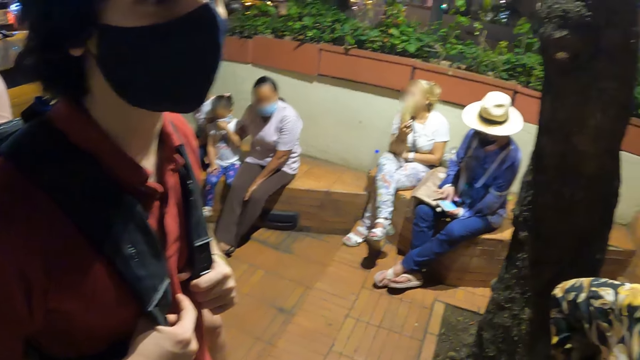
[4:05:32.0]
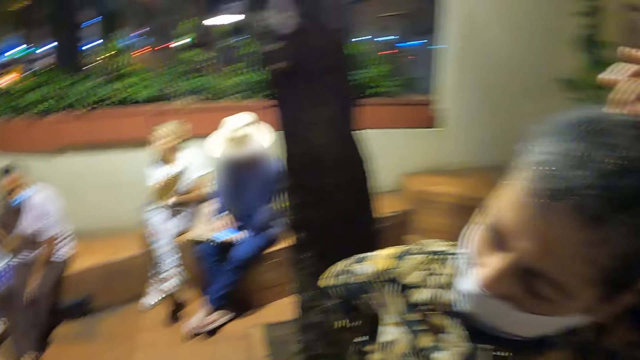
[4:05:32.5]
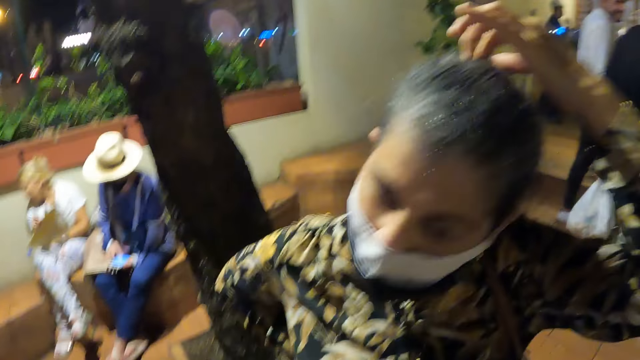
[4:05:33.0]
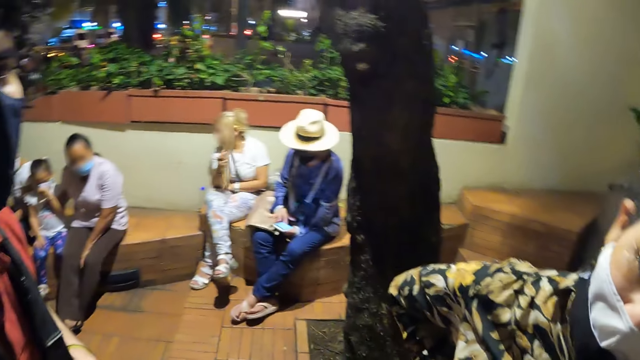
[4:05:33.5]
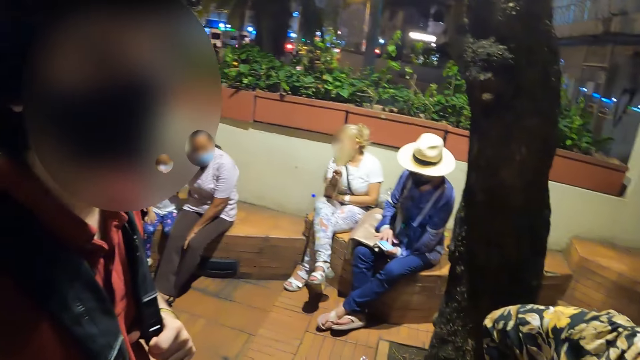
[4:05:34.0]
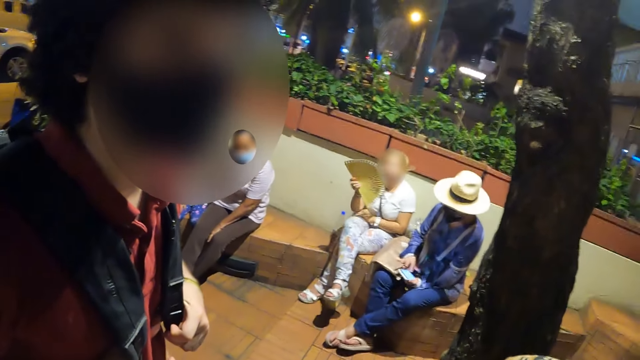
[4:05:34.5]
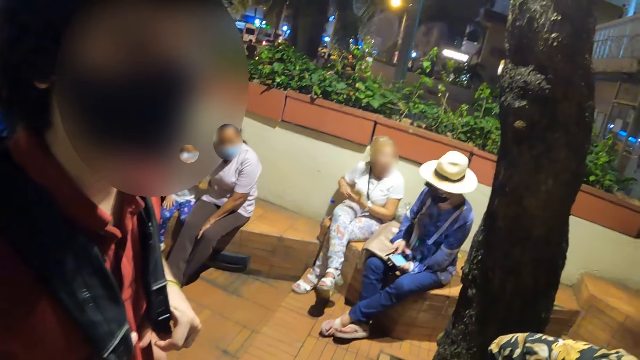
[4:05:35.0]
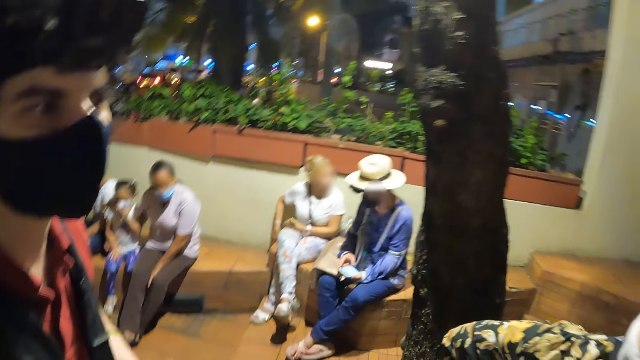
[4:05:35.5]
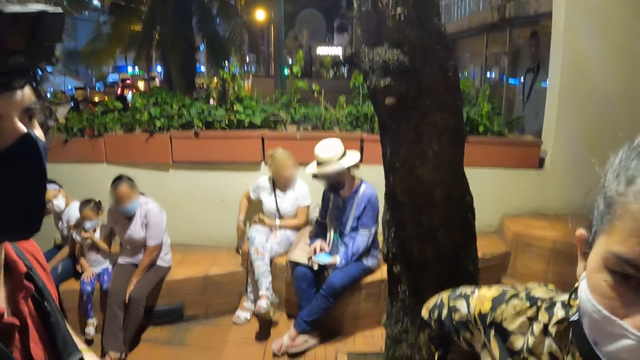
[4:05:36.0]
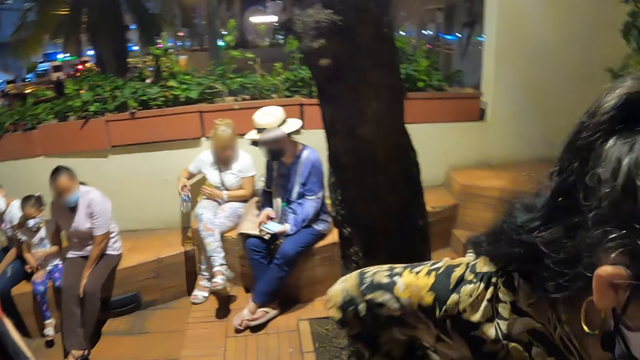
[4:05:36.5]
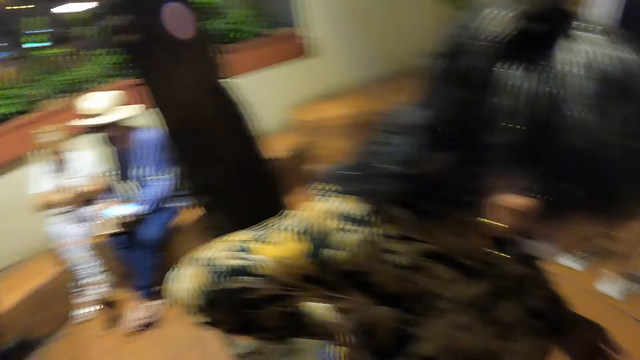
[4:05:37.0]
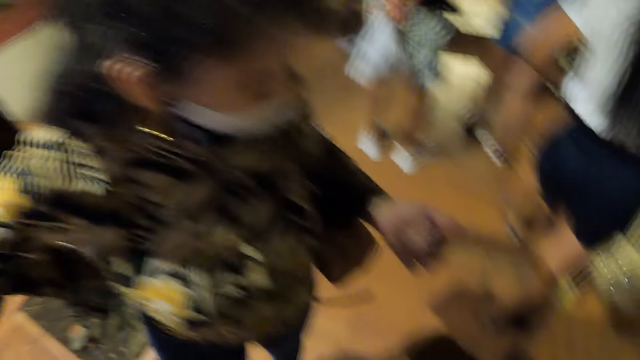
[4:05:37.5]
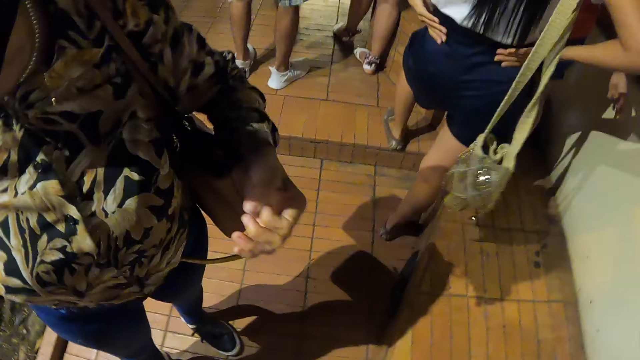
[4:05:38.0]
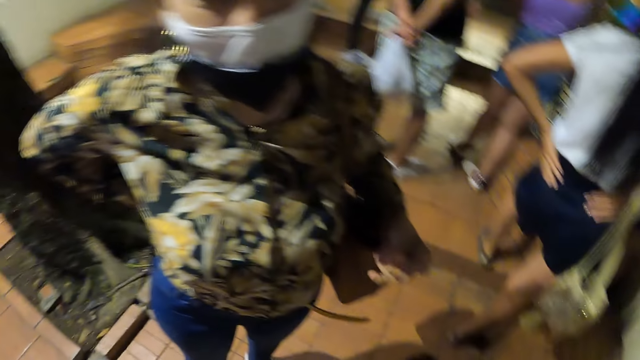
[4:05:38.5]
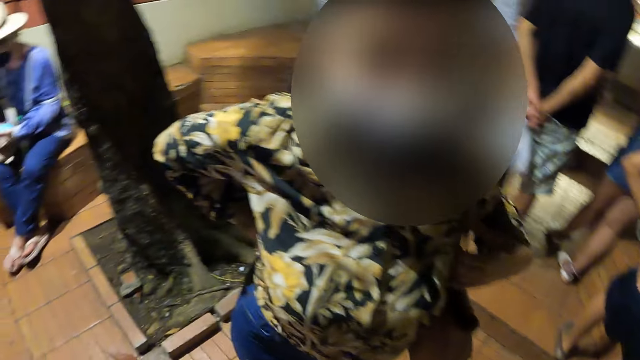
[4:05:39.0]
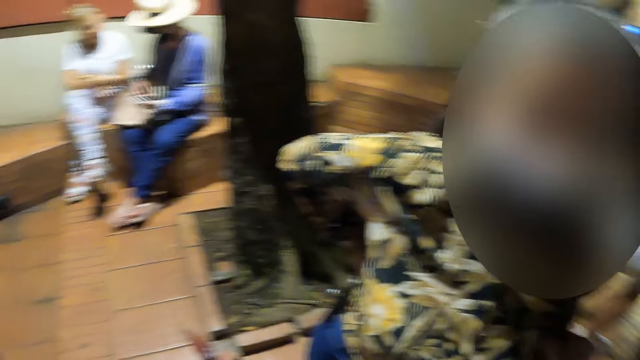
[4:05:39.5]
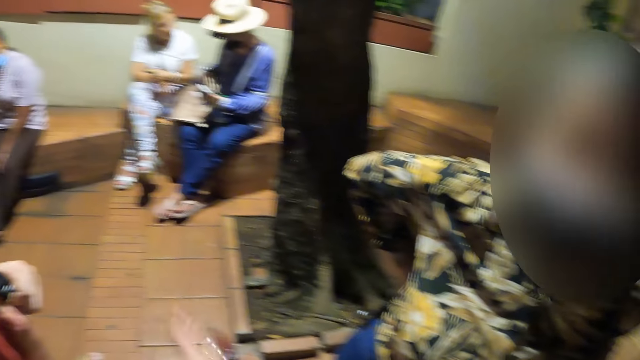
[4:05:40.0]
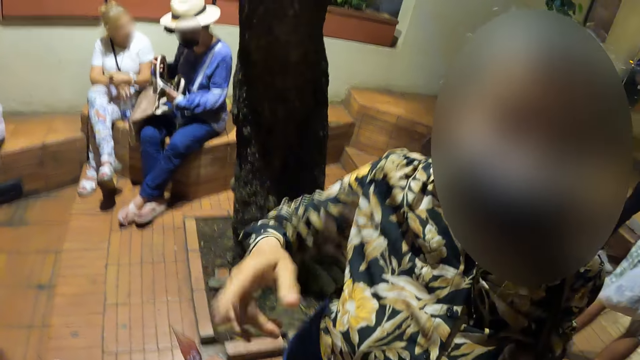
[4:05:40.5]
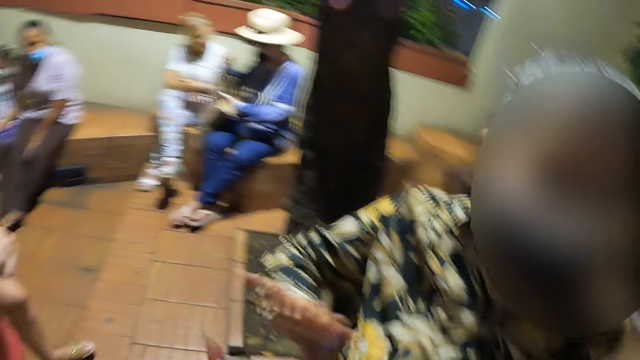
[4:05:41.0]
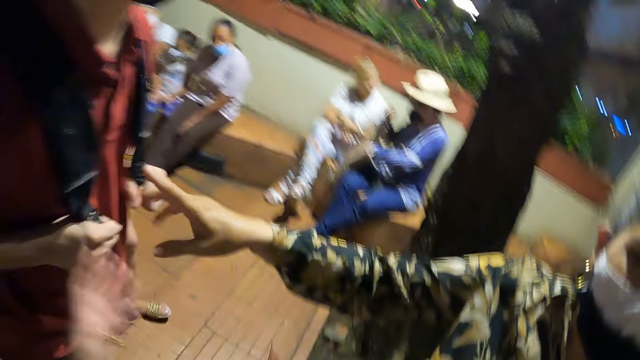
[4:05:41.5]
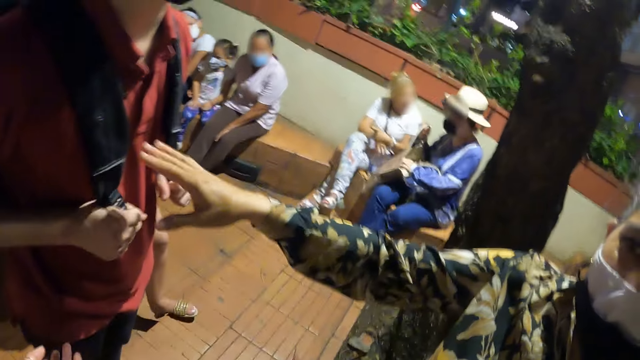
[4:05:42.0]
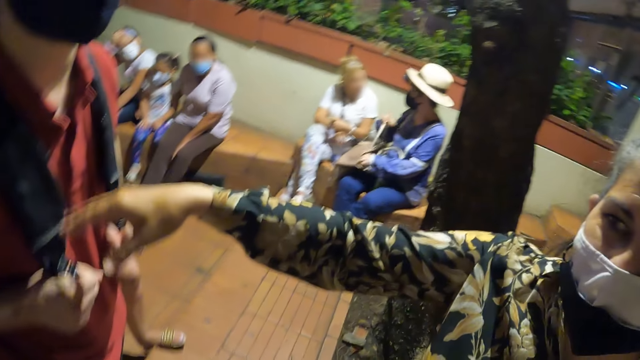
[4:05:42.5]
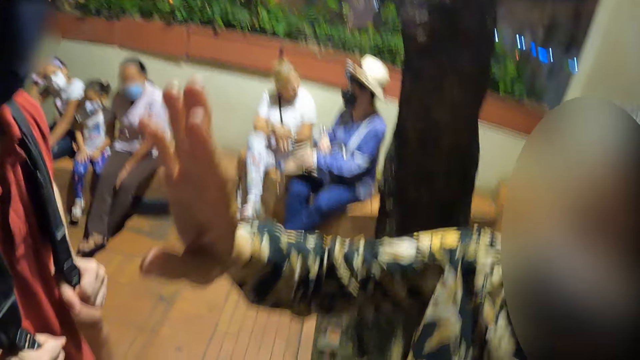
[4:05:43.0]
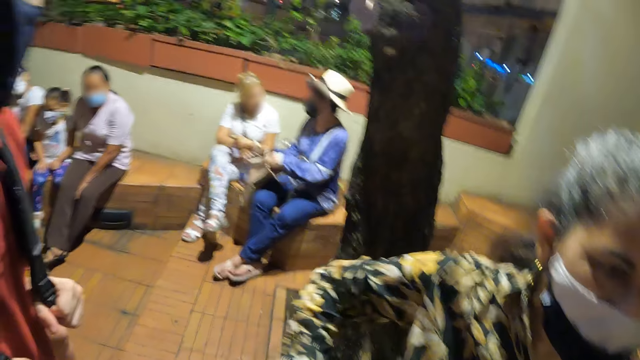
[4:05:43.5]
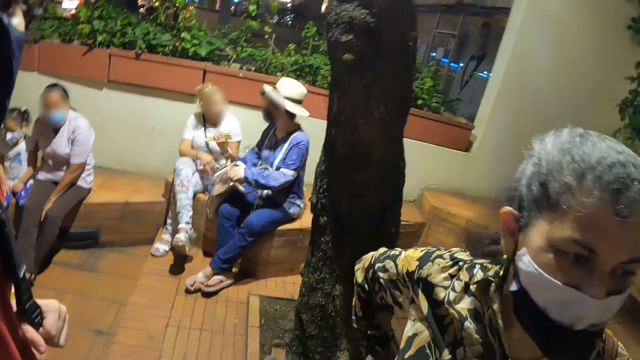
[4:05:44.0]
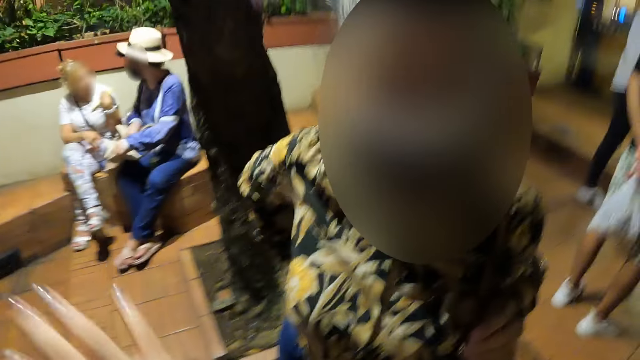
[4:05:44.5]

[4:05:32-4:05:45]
A woman scratches her head. The camera wearer interacts with the woman. The woman interacts with the camera wearer.

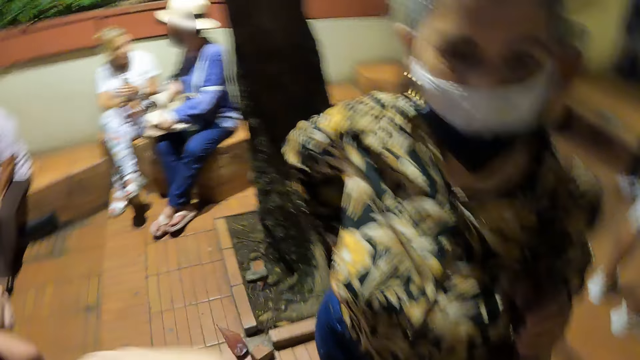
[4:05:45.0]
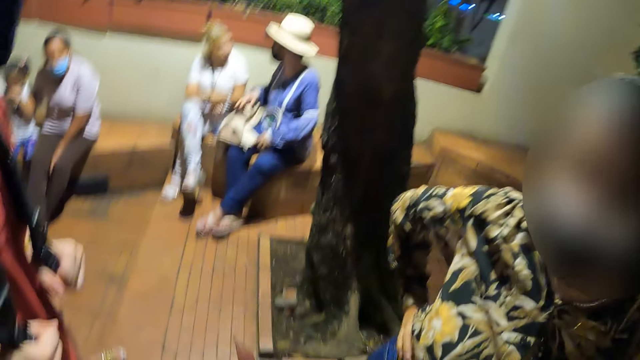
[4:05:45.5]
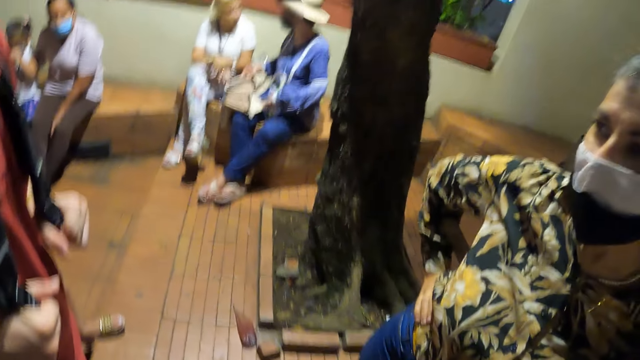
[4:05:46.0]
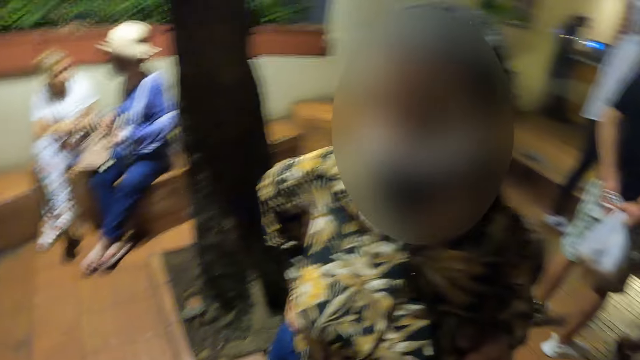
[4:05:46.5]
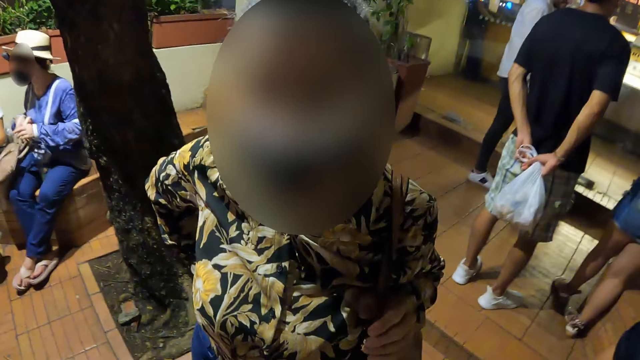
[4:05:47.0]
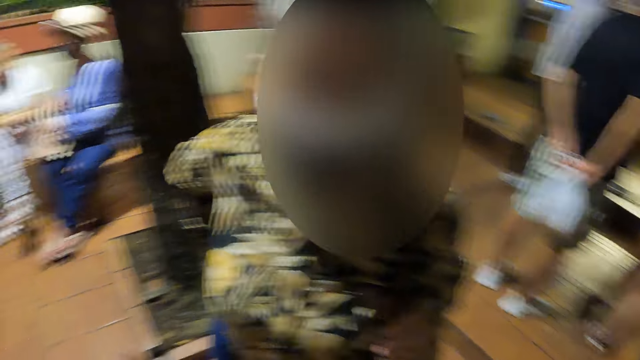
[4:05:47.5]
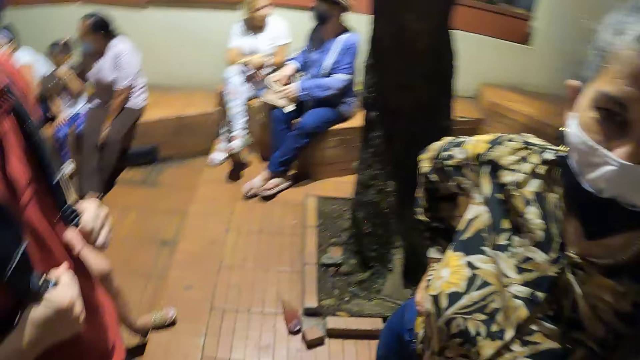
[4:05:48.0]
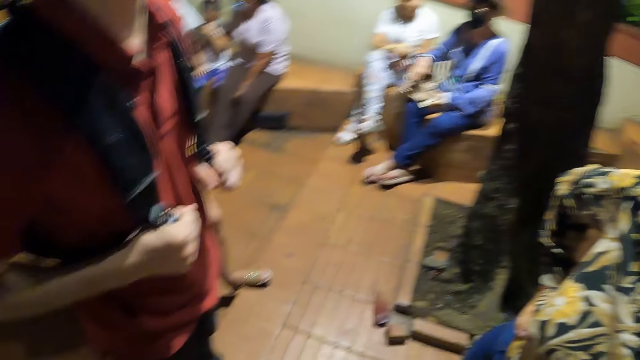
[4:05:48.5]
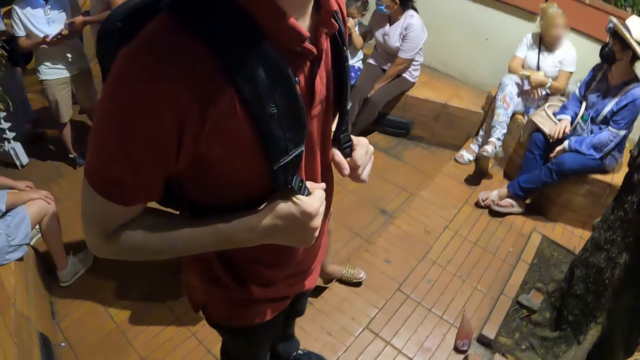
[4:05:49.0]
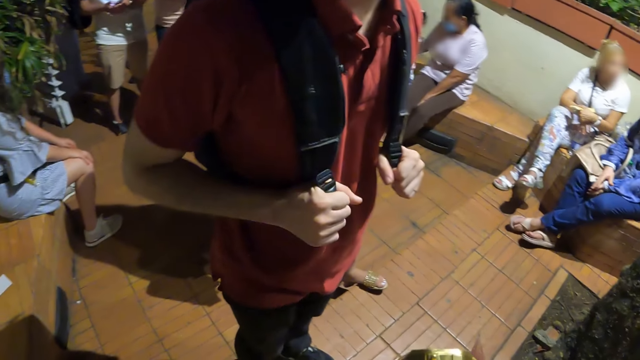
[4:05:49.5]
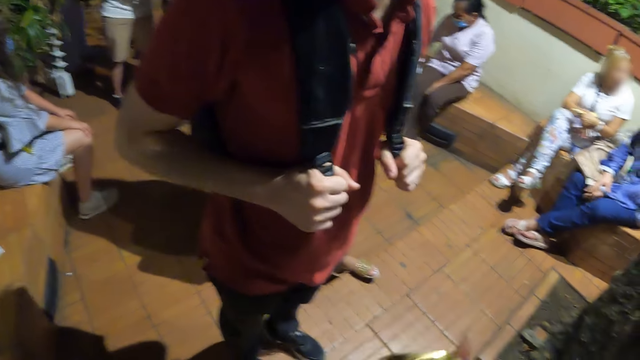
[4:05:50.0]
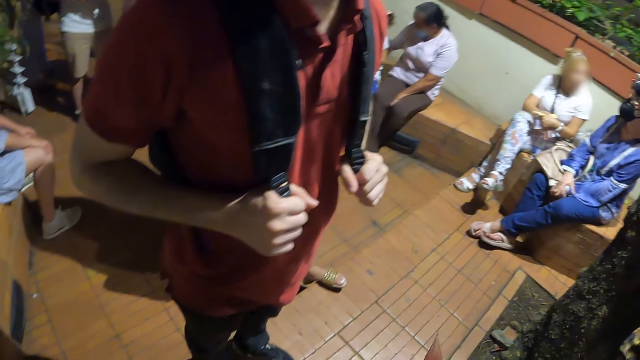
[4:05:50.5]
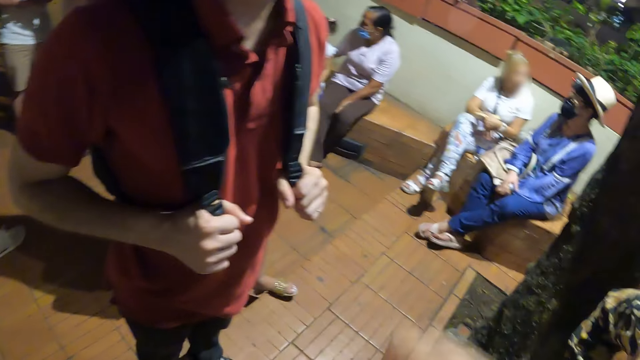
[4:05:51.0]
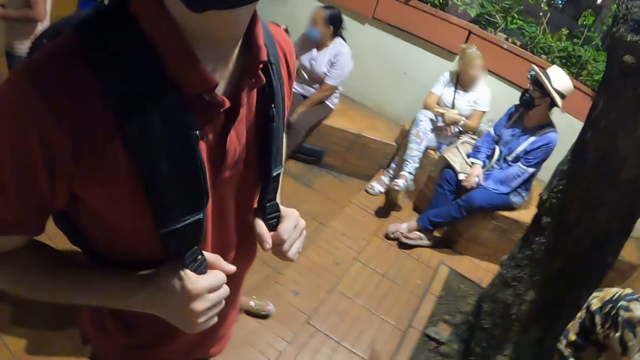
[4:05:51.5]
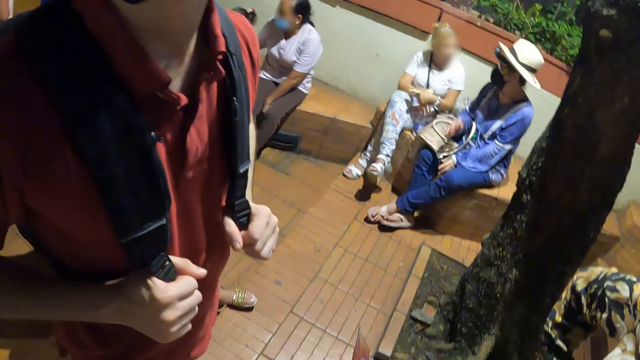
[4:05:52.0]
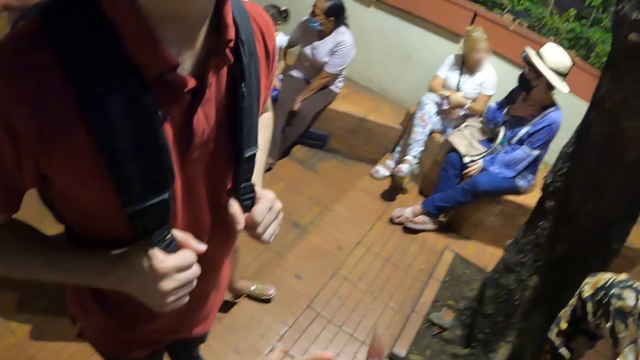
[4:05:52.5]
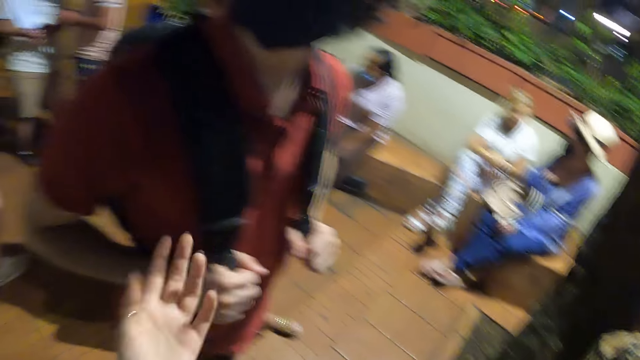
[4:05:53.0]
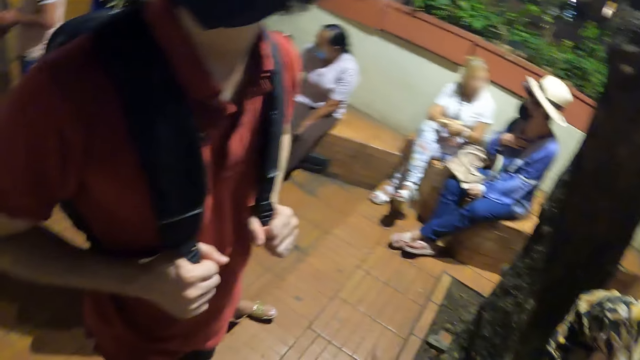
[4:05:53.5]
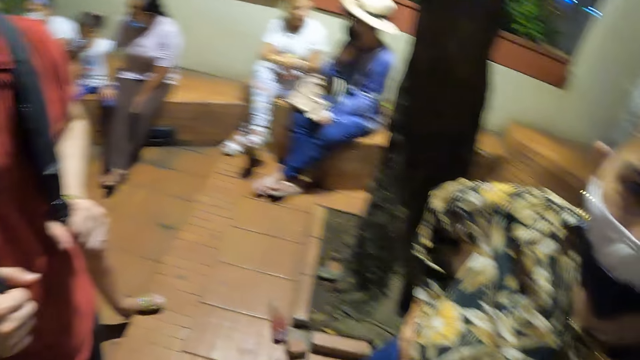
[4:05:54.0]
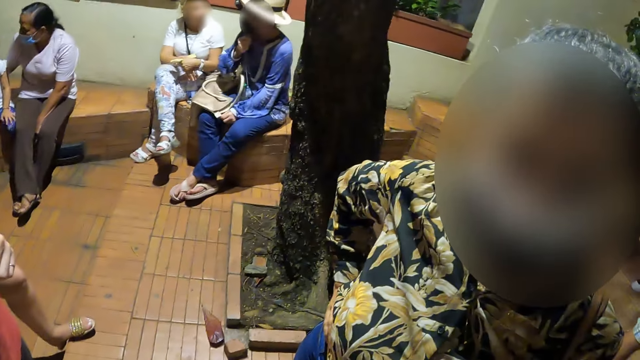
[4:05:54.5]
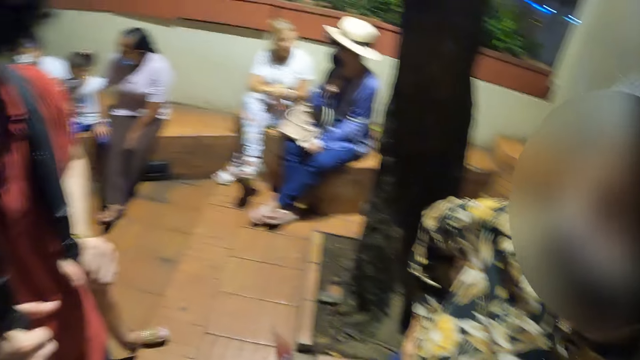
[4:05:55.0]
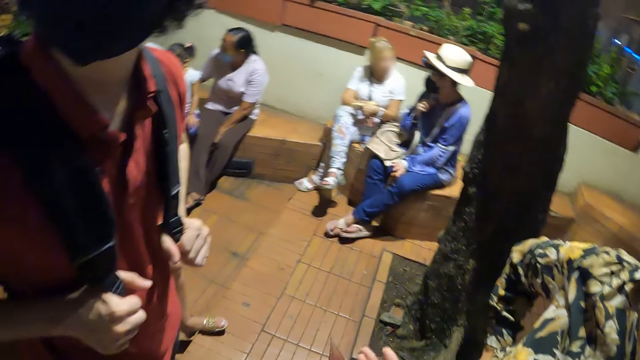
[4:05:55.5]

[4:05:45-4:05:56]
The camera wearer looks around.
